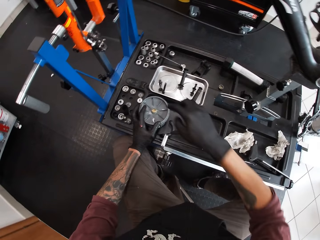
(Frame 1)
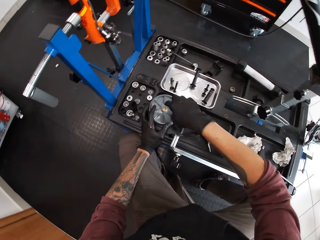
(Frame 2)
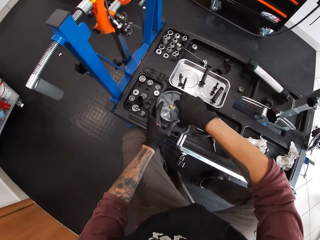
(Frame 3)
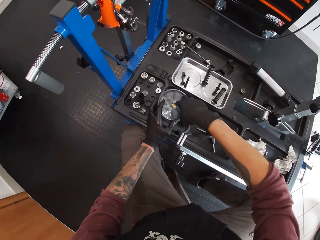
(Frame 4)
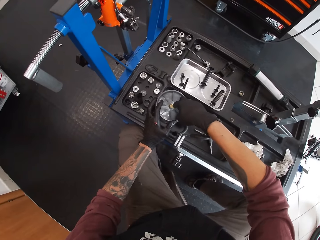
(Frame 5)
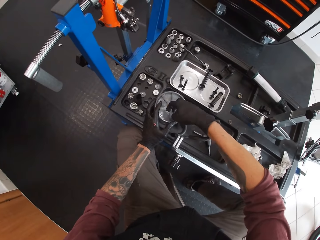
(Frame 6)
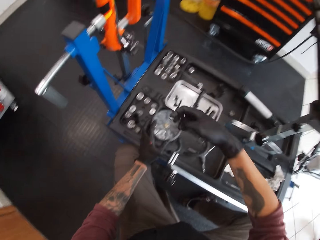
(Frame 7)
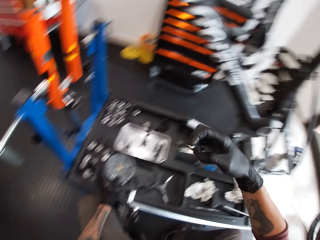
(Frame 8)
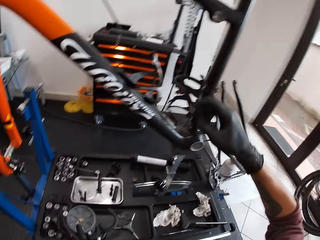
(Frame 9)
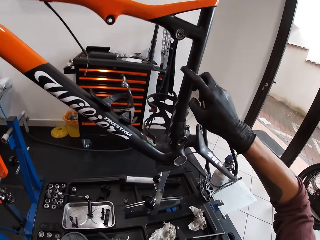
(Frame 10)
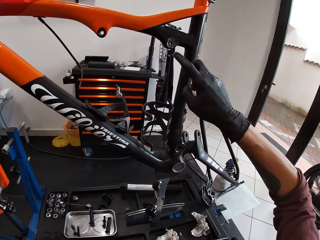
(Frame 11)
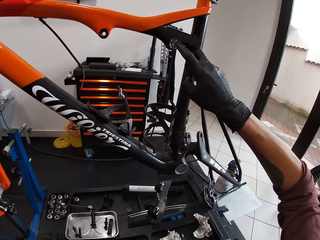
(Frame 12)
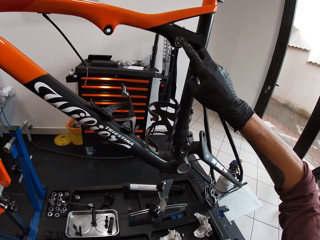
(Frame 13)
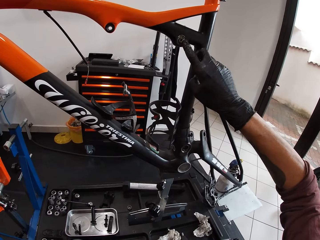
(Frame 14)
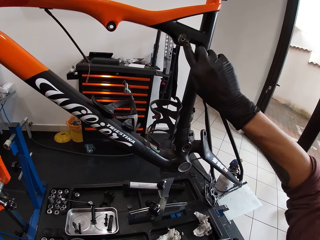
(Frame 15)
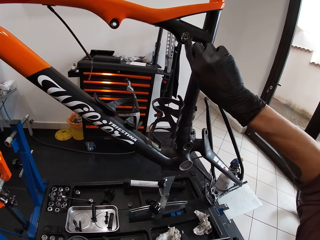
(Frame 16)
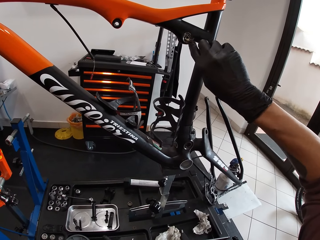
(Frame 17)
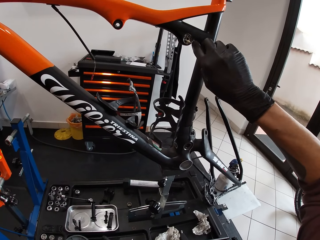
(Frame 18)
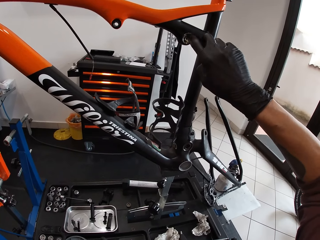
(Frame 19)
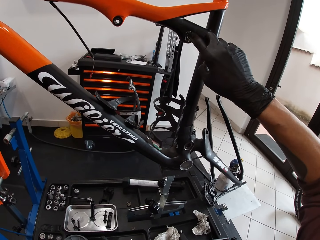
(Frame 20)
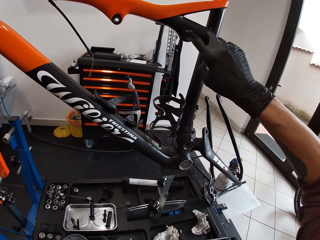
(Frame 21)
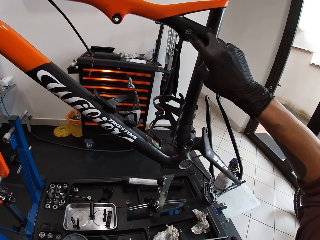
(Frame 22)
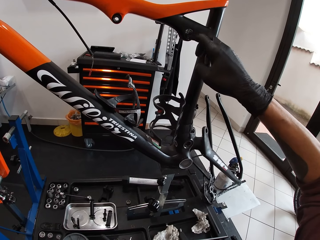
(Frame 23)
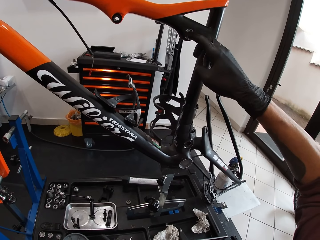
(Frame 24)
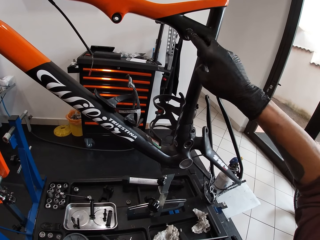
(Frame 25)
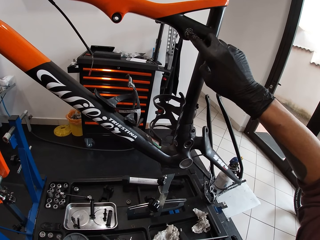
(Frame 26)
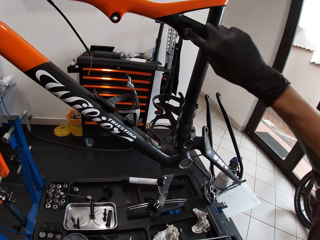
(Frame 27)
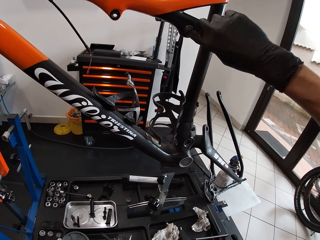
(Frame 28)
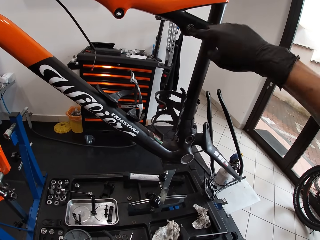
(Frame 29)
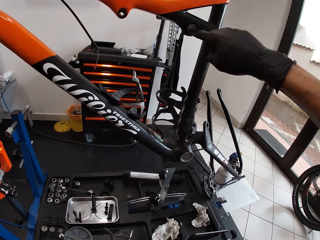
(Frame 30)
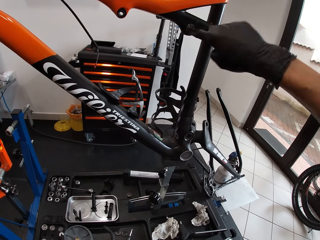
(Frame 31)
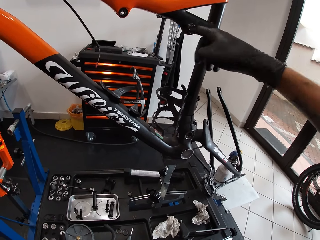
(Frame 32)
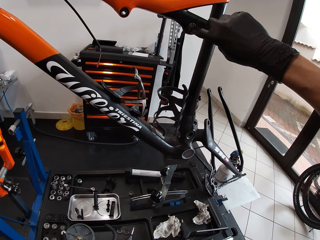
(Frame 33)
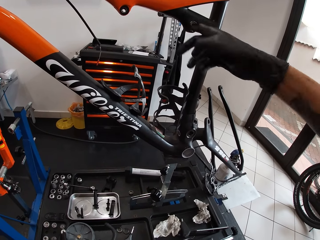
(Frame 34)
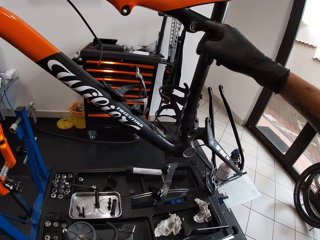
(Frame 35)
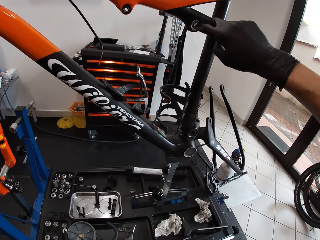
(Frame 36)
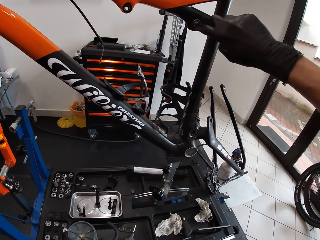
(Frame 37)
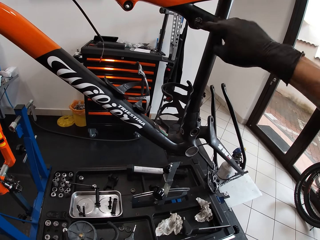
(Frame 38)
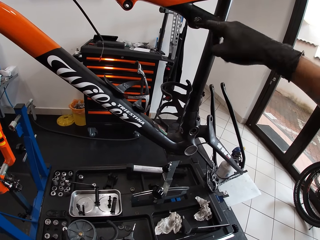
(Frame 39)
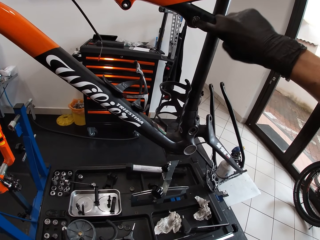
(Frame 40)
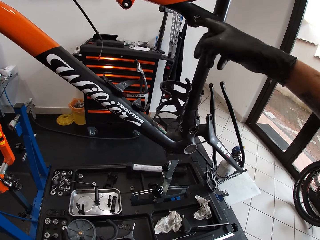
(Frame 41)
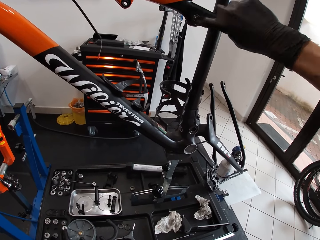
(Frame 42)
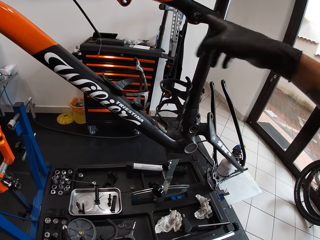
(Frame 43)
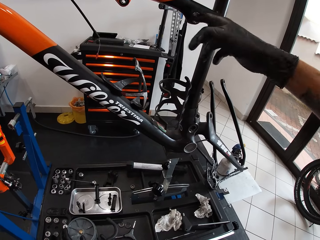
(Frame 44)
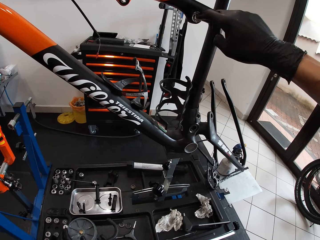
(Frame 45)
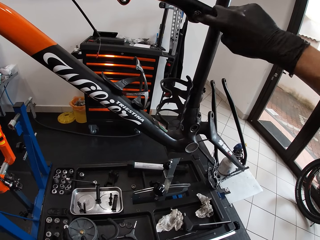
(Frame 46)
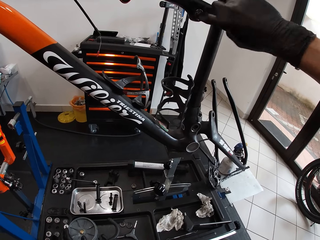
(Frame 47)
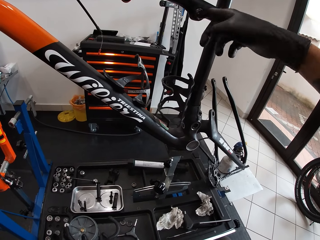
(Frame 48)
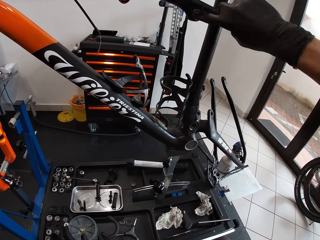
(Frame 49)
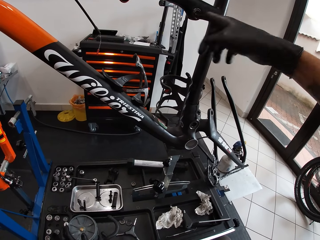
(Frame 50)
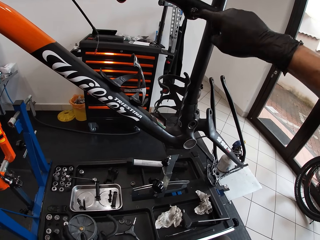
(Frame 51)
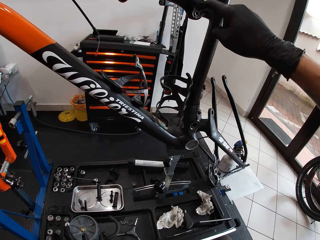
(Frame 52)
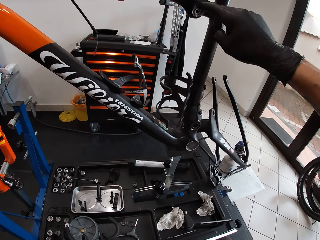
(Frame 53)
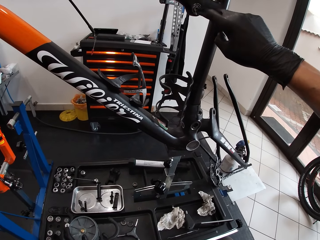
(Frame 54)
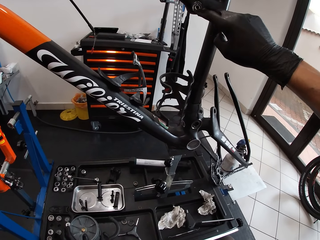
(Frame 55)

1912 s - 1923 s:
The camera wearer holds a container on the left hand. He wipes some grease off the top of the container with his right hand. He rubs the grease in his right hand on a bolt hole on the metalwork.

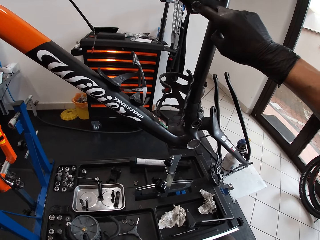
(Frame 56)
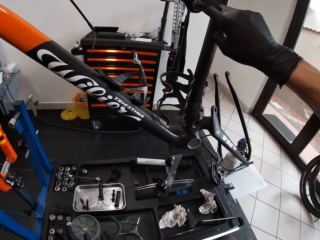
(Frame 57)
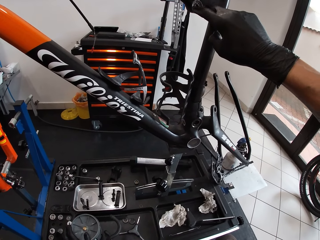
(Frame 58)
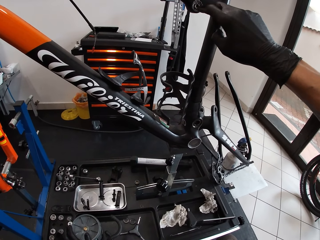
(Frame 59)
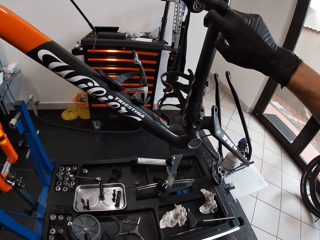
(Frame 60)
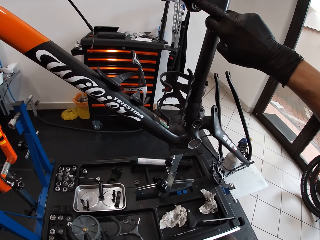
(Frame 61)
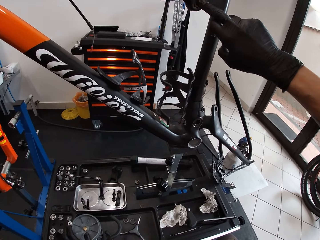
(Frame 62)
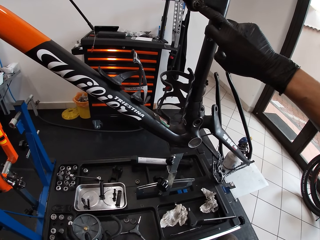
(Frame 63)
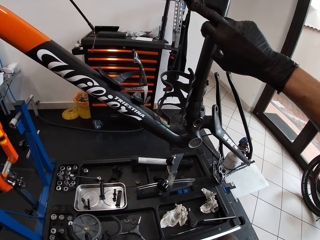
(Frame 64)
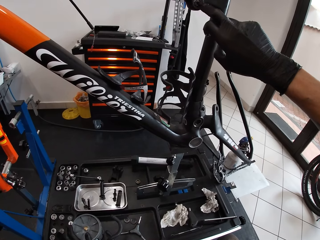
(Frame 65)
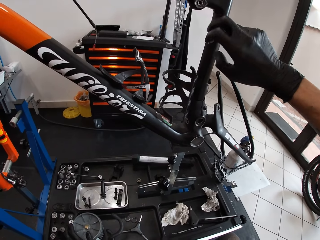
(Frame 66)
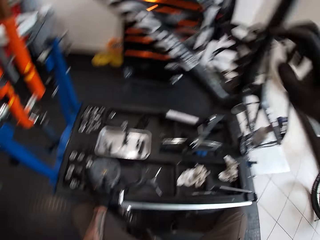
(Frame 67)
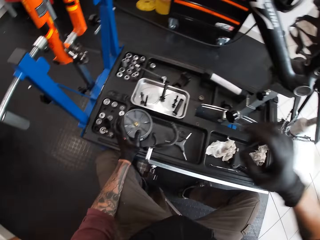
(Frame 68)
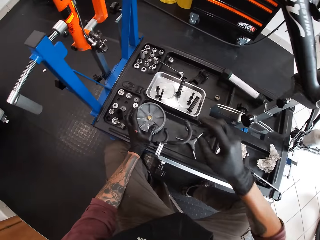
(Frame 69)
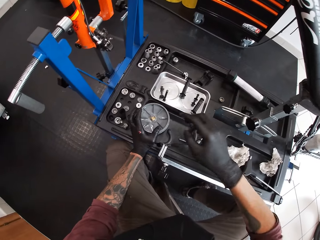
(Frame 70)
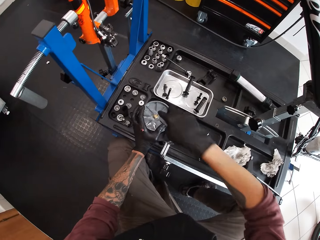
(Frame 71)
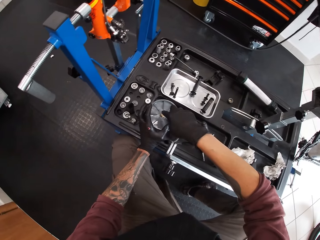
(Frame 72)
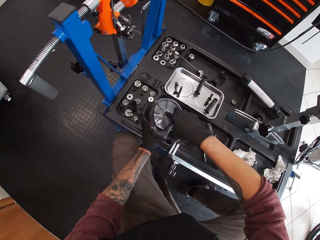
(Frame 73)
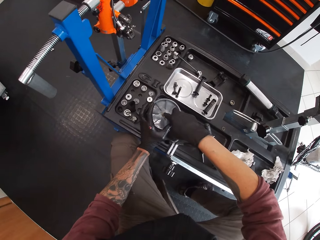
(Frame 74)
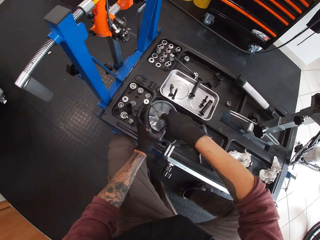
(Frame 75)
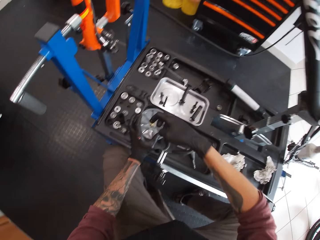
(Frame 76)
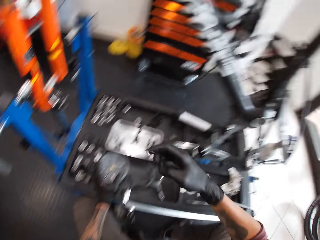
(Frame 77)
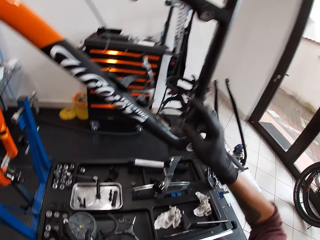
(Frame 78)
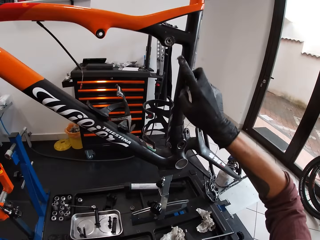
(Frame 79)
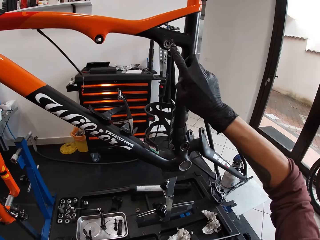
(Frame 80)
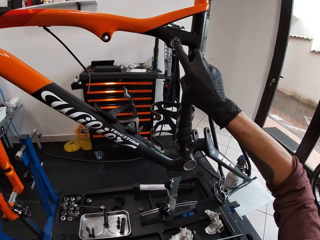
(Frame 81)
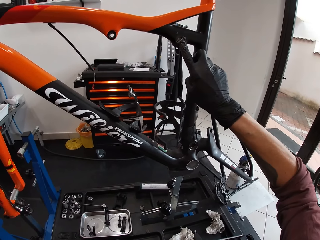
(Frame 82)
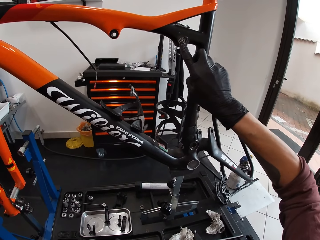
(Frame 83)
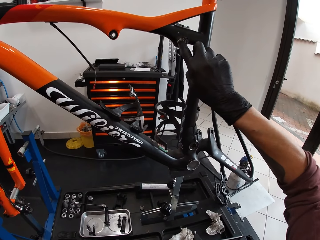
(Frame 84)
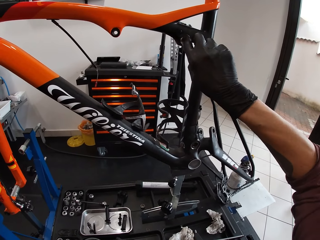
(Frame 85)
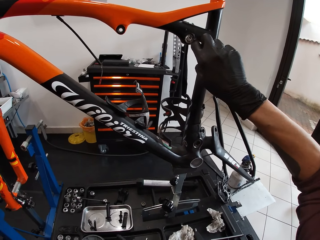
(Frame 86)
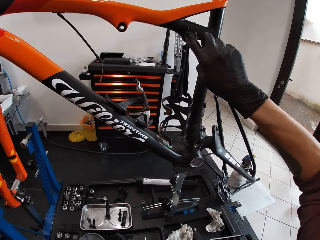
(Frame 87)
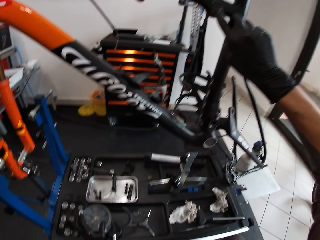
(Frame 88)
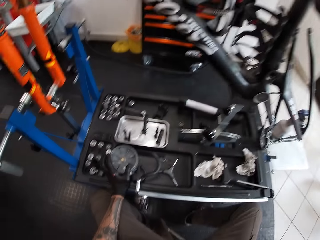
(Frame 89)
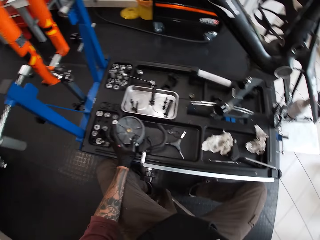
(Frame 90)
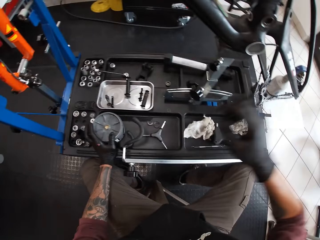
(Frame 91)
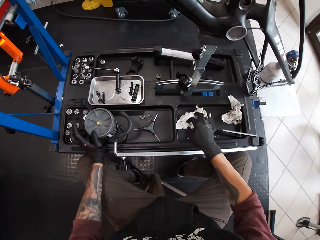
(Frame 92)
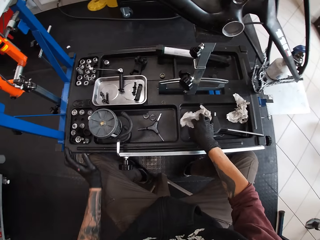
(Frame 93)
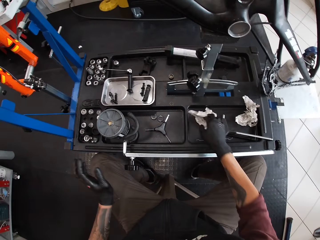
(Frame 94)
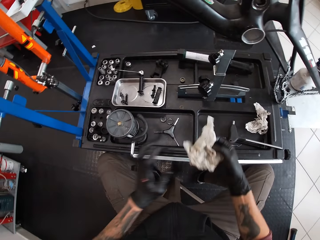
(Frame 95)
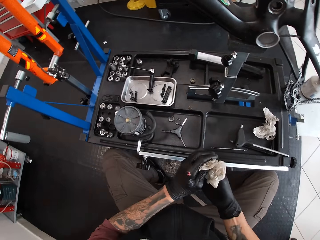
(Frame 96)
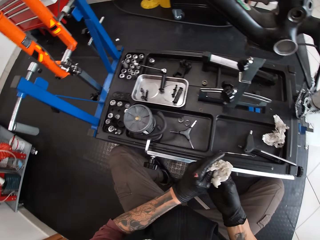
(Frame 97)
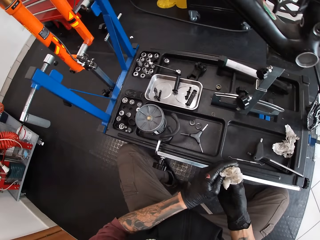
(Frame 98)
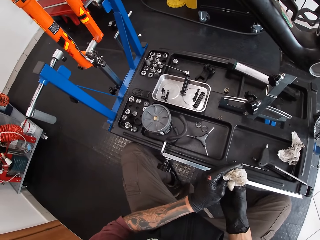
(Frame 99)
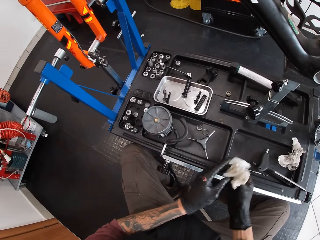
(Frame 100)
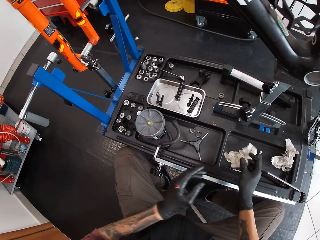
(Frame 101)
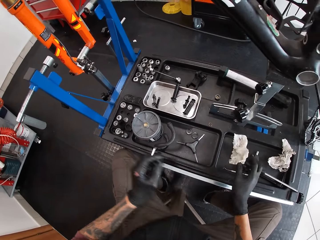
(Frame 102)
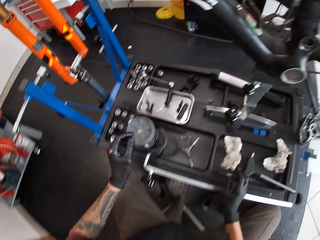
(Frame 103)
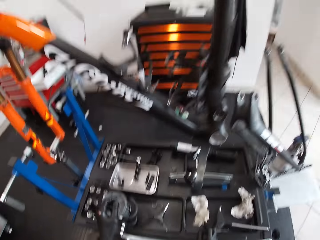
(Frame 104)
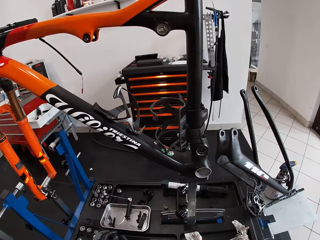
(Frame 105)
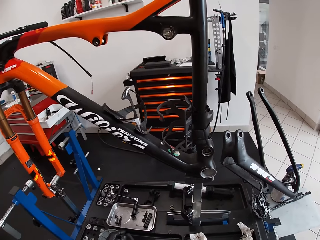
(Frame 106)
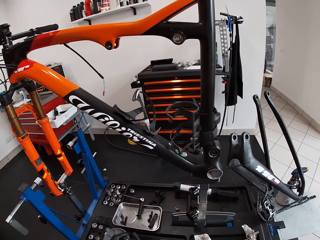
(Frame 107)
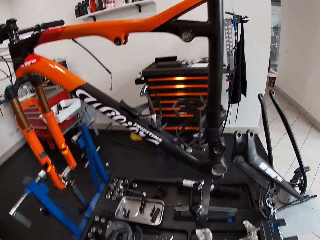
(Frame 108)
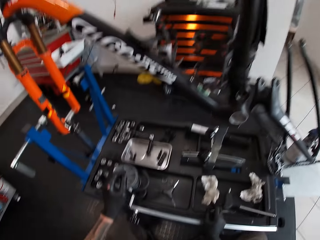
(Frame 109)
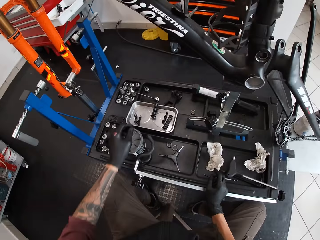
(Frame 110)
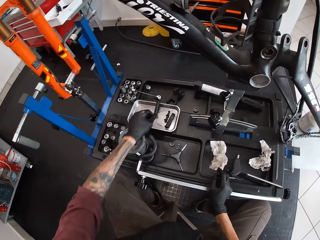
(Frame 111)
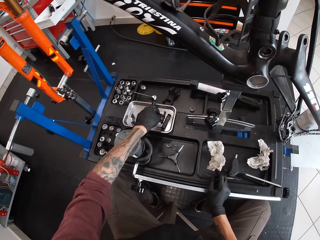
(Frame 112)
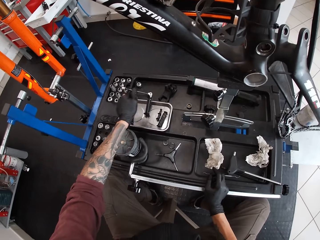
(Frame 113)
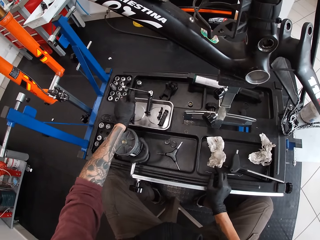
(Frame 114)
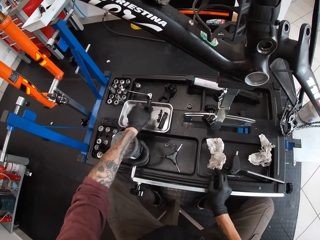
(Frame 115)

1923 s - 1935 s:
The camera wearer takes grease. He wipes some grease off the top of the container with his right hand. He rubs the grease in his right hand on a bolt hole on the metalwork. He picks up the piece of tissue on the table with his right hand. He wipes both hands with the piece of tissue. He drops the piece of tissue on the table with his right hand. He looks at the bicycle.
